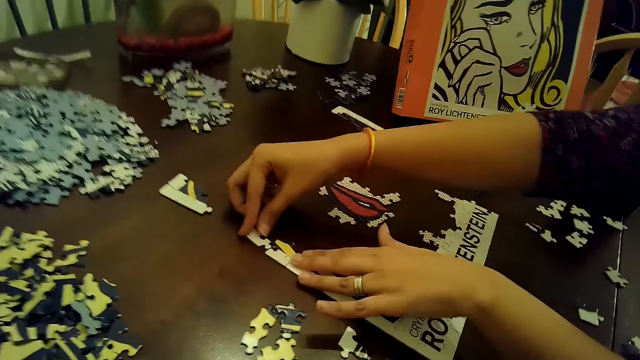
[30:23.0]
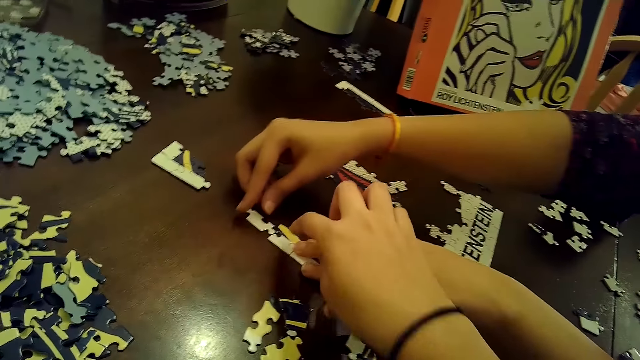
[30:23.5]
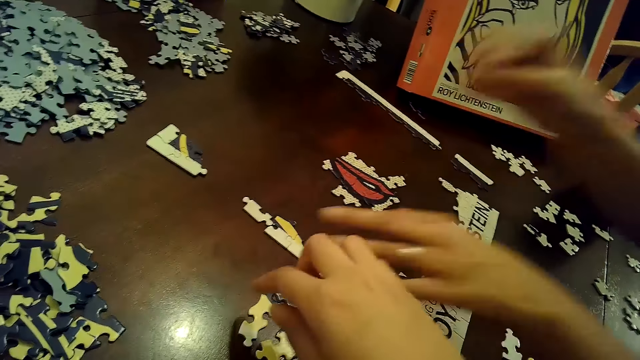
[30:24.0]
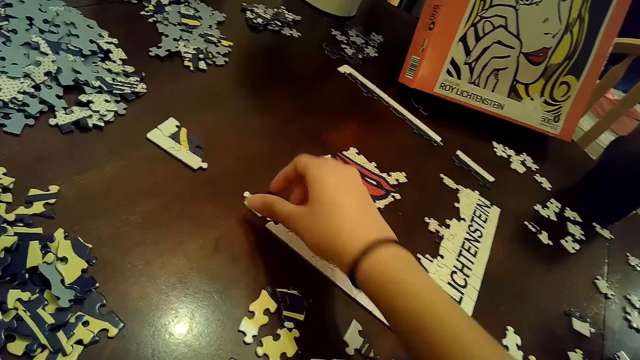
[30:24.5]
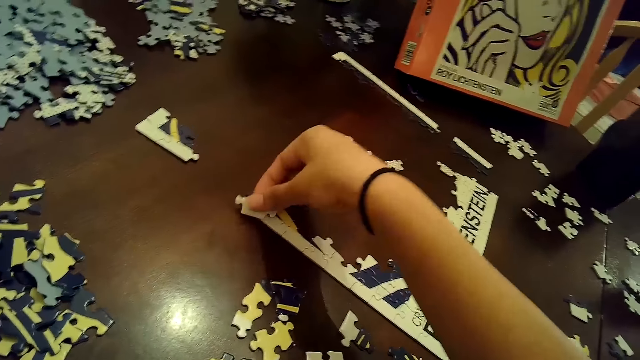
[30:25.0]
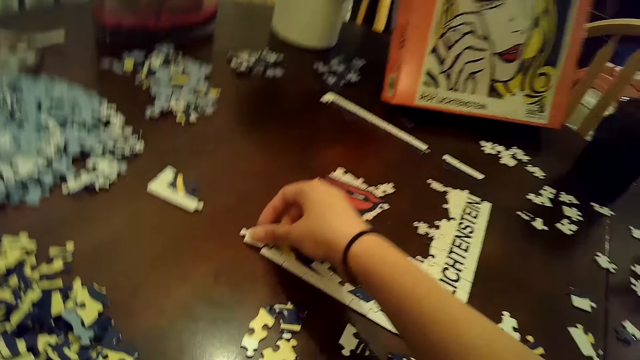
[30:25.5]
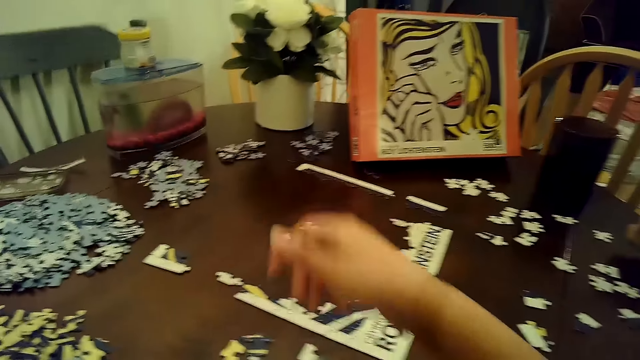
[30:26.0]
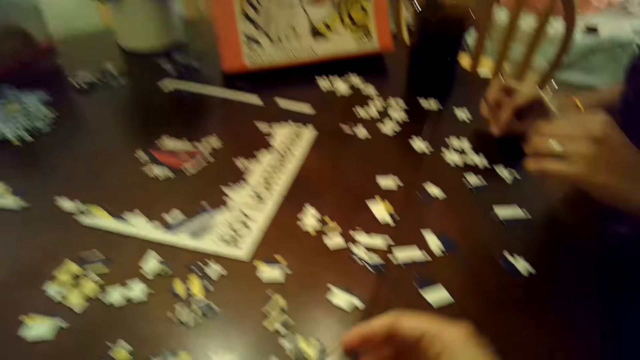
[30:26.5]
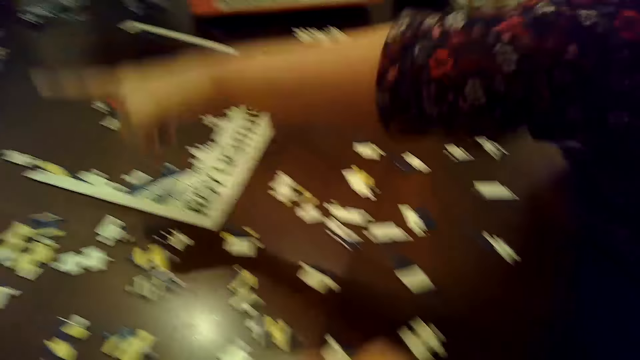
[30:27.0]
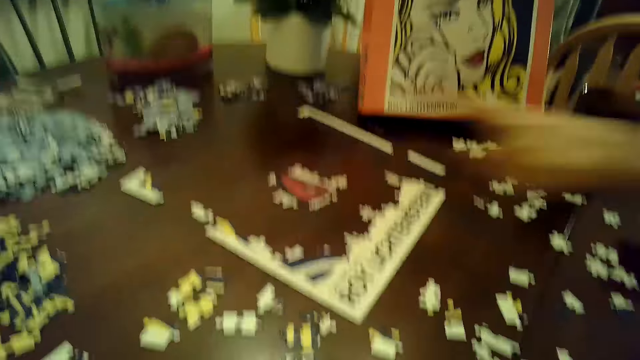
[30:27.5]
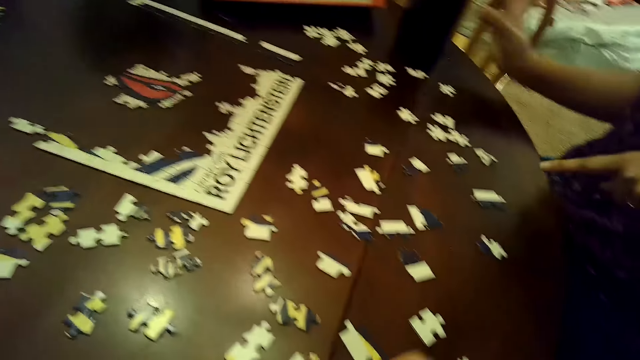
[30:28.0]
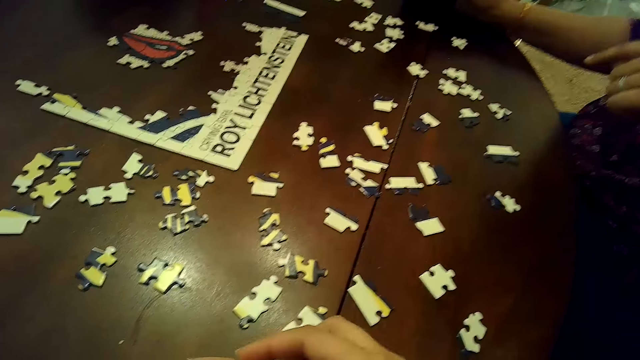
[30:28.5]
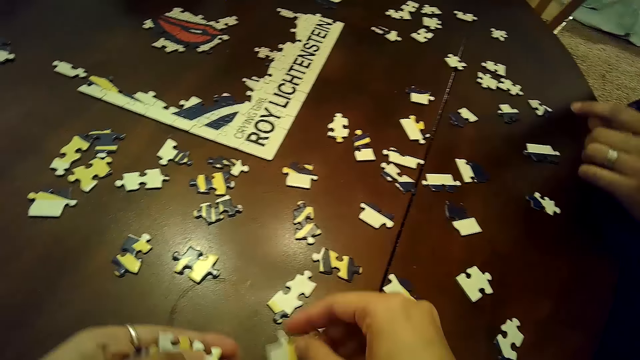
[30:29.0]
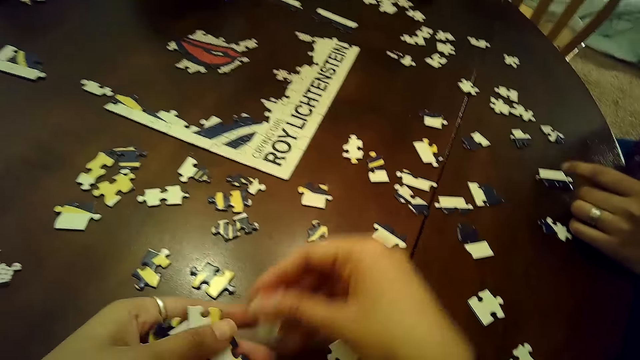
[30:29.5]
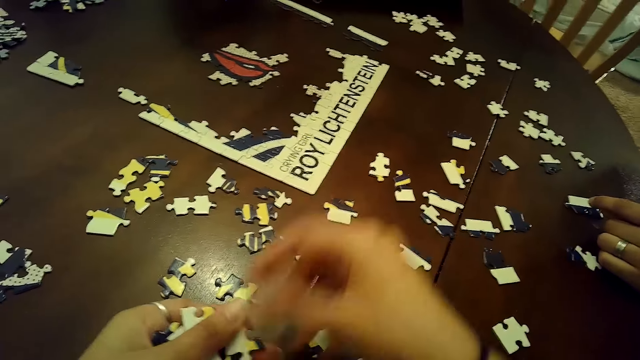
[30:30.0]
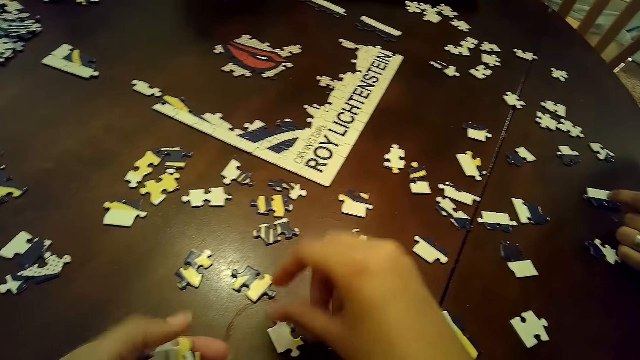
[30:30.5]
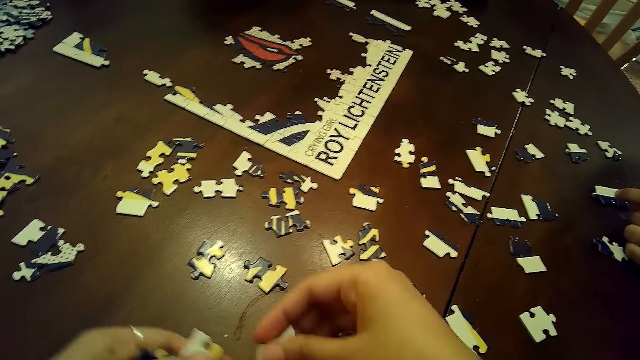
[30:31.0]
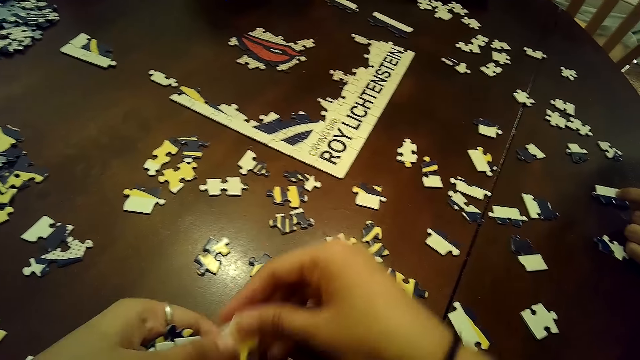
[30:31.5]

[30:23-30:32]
The camera wearer adjusts a puzzle piece on the table with her right hand. She moves a puzzle piece from her left hand to the table with her right hand. She looks around. She moves some puzzle pieces from her left hand to the table with her right hand.

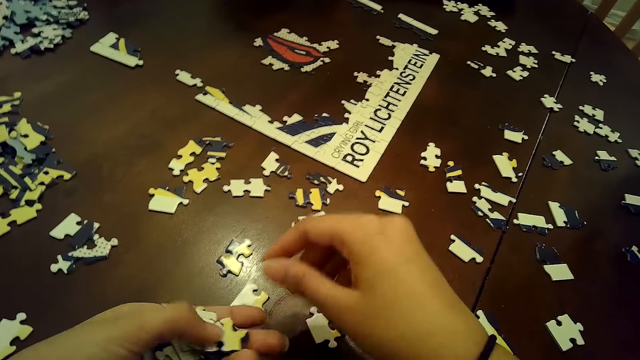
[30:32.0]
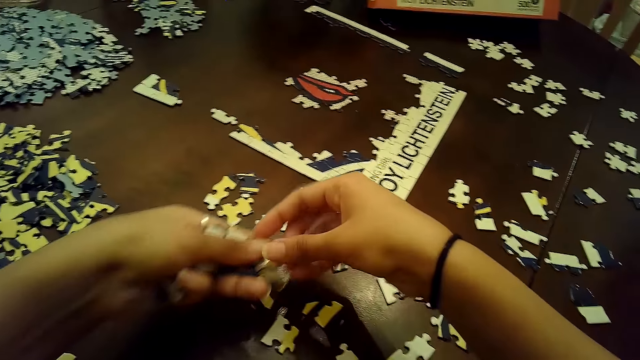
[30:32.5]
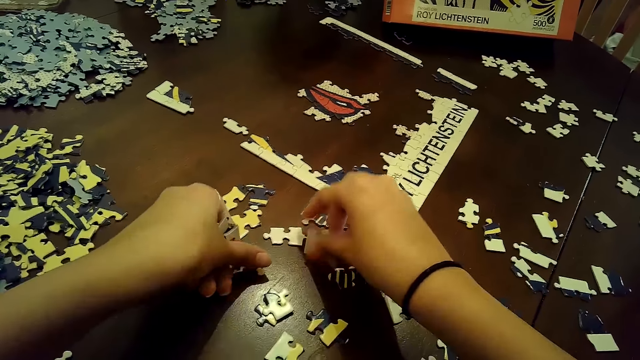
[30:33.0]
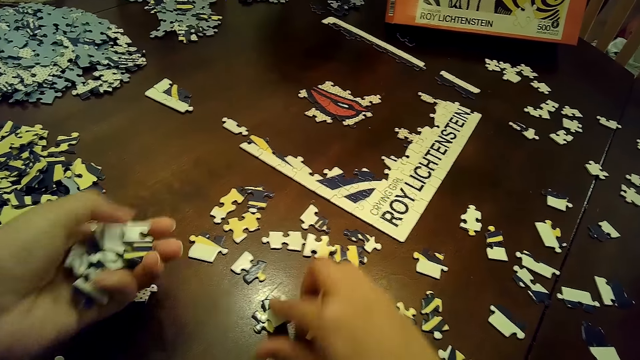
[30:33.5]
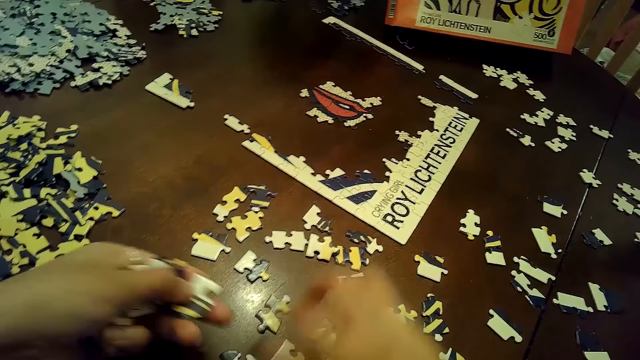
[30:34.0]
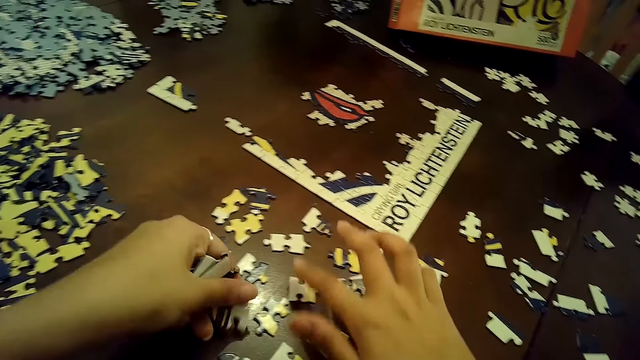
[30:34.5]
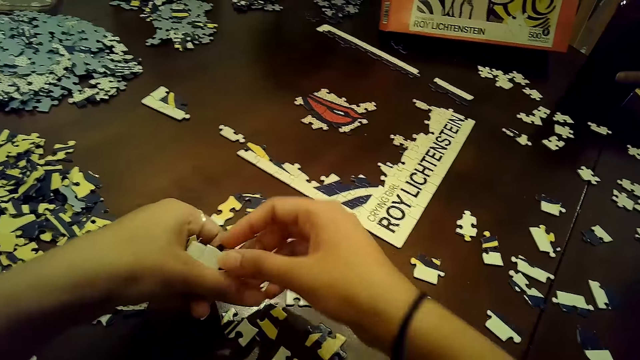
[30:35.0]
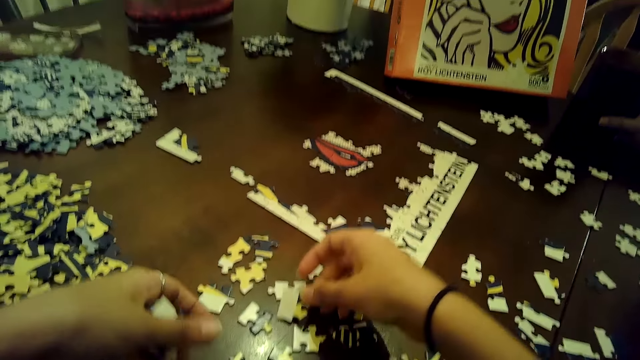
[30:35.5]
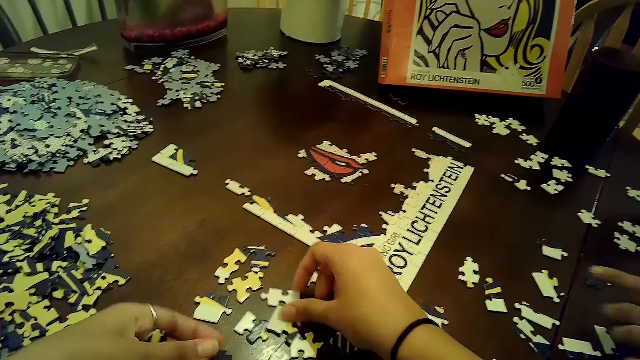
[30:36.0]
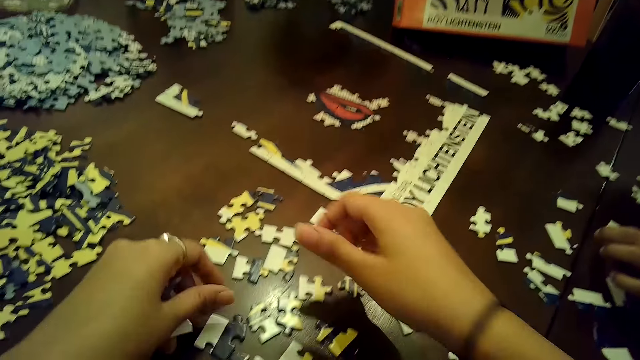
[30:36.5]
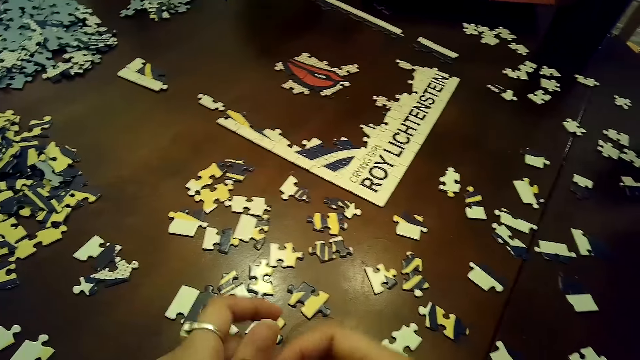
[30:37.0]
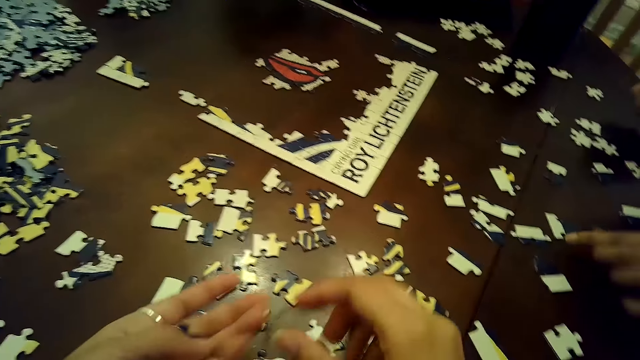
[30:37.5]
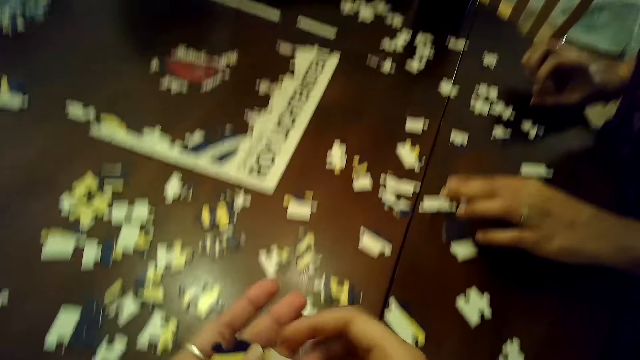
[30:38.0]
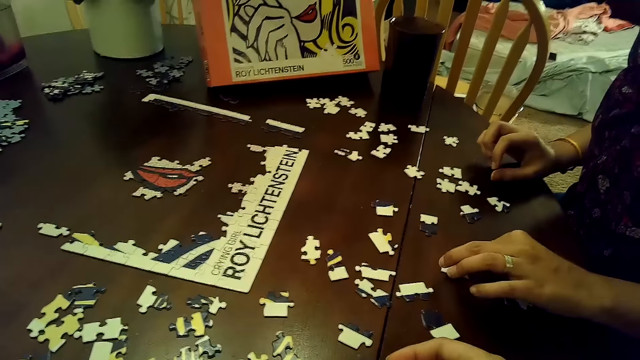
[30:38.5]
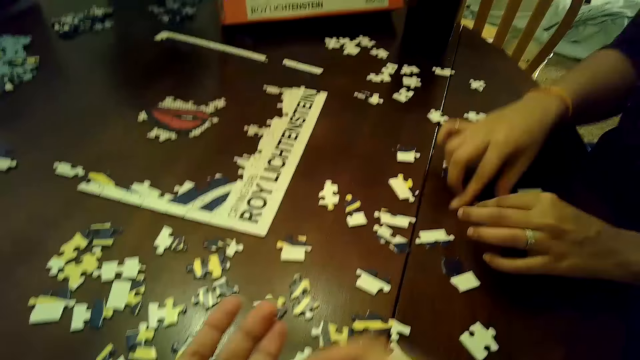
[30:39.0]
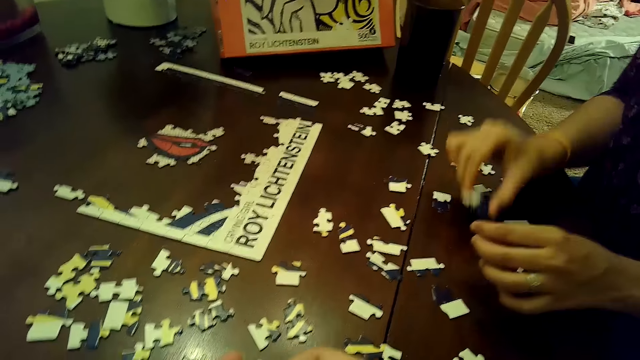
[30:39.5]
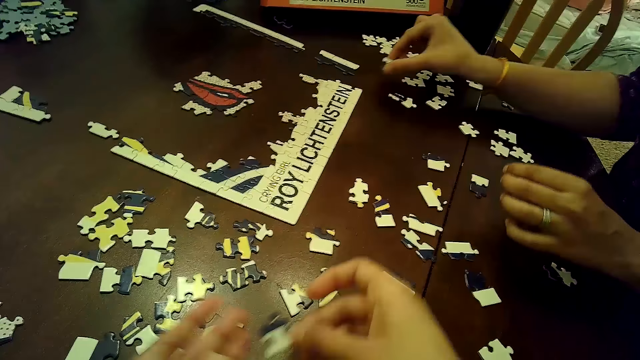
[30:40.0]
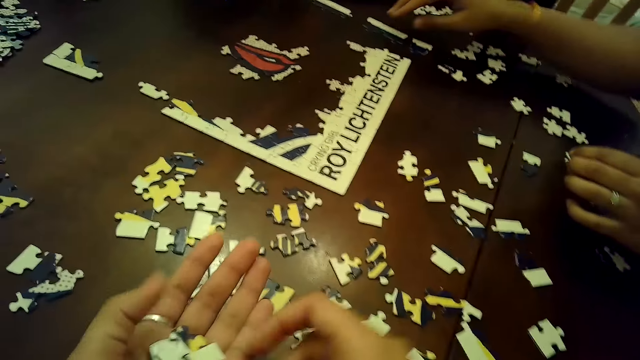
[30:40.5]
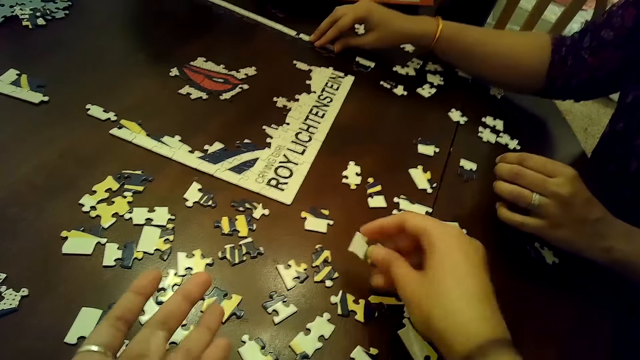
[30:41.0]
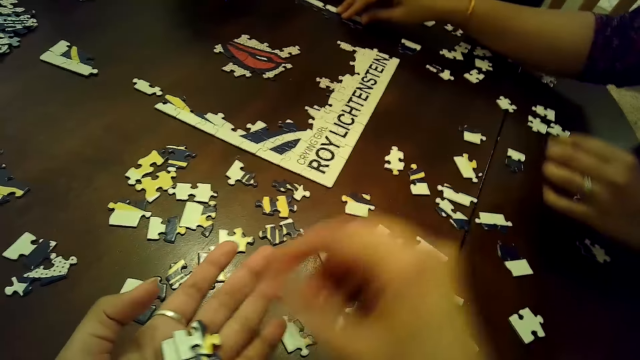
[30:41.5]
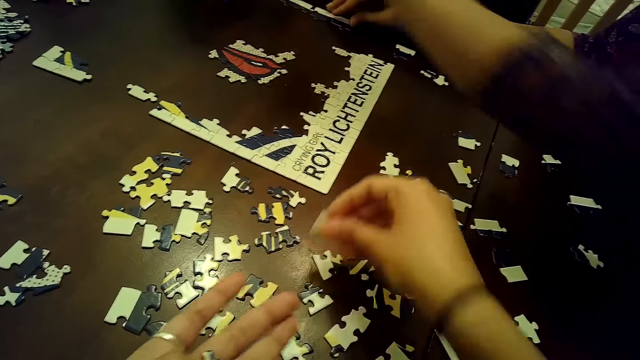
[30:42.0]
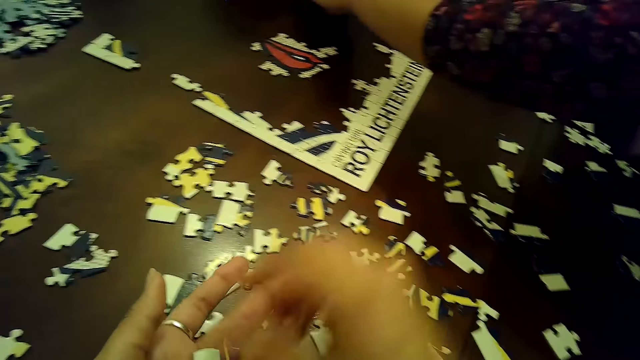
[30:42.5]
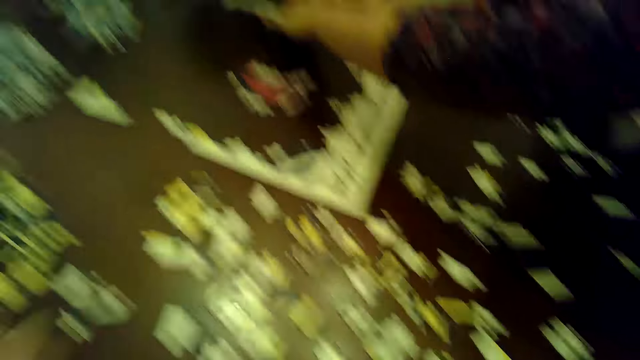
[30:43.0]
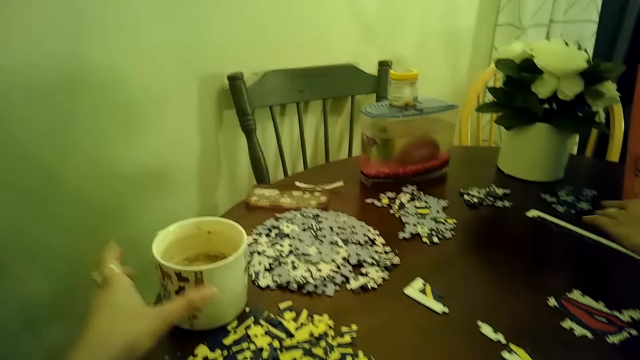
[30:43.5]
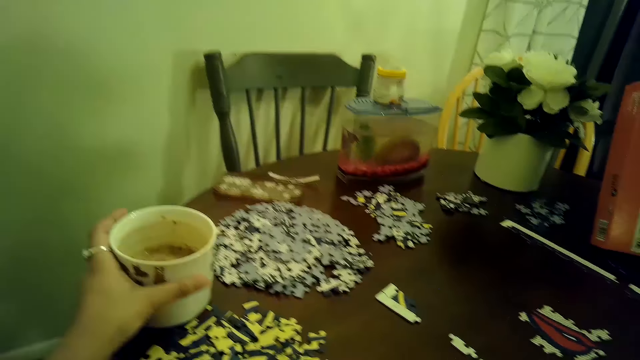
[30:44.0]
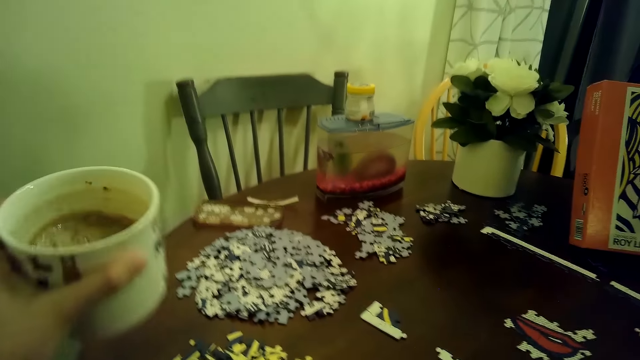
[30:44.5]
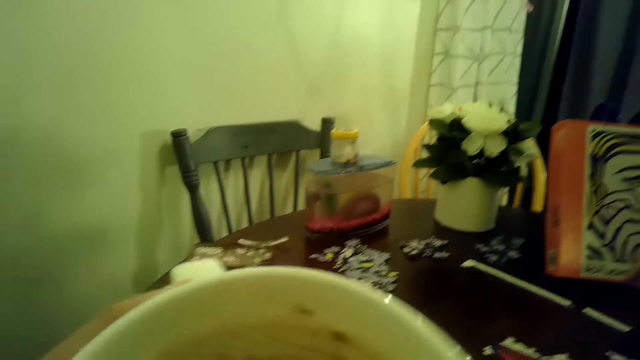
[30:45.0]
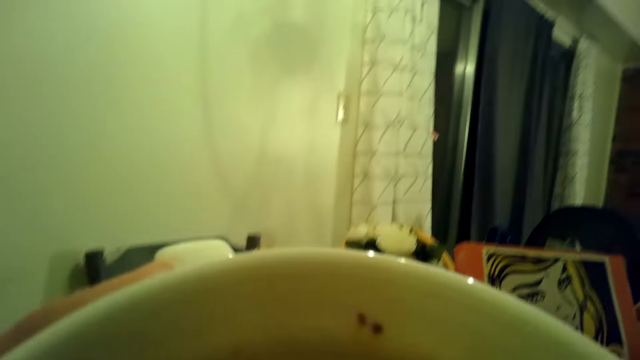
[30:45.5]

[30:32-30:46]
The camera wearer drops some puzzle pieces on the table from her left hand. She moves a puzzle piece on the table with her right hand. She moves some puzzle pieces from her left hand to the table with her right hand. She drops some puzzle pieces on the table from her left hand. She moves some puzzle pieces on the table with her right hand. She moves some puzzle pieces from her left hand to the table with her right hand. A woman moves a puzzle piece on the table with her left hand. The woman picks up the puzzle piece from the table with her right hand. She drops the puzzle piece on the table with her right hand. She moves a tile of puzzle with her right hand. She moves the tile of puzzle with her left hand. The camera wearer picks up a cup of tea from the table with her left hand. She drinks from the cup of tea in her left hand.
